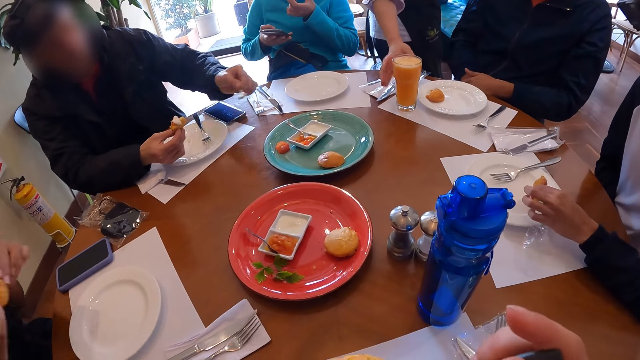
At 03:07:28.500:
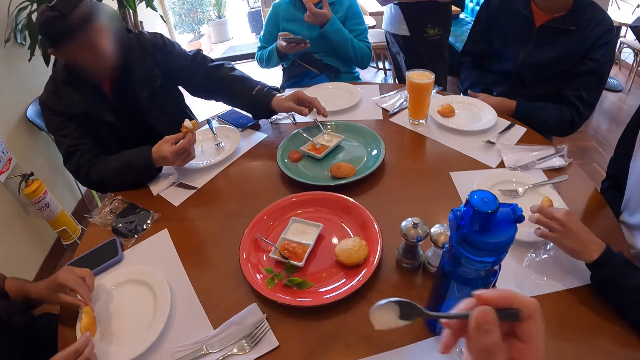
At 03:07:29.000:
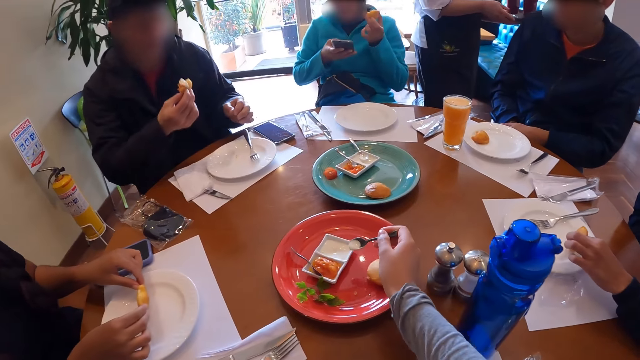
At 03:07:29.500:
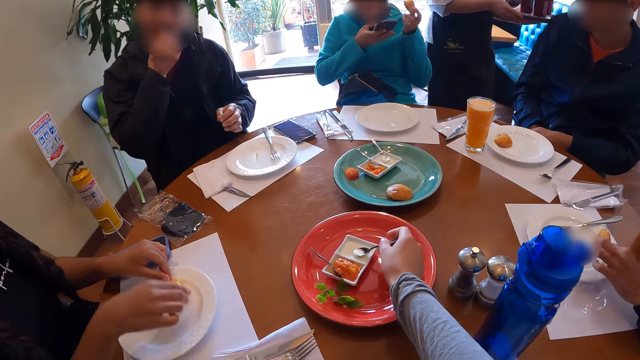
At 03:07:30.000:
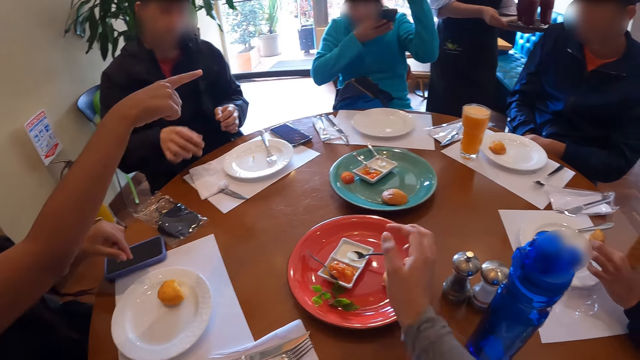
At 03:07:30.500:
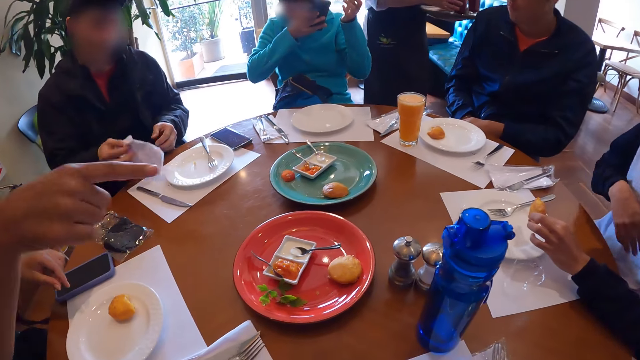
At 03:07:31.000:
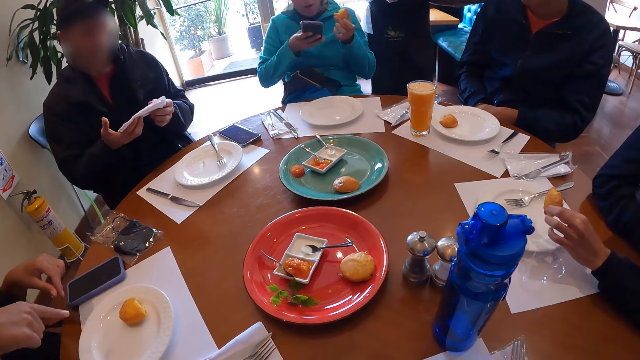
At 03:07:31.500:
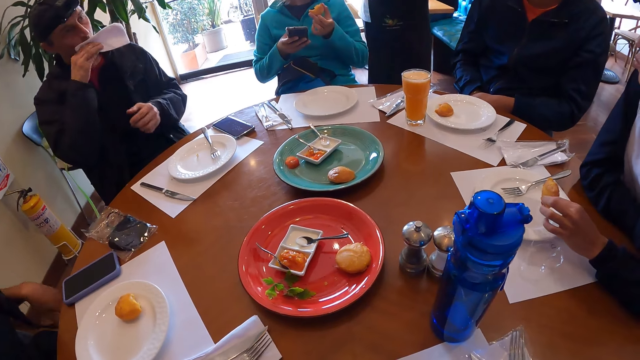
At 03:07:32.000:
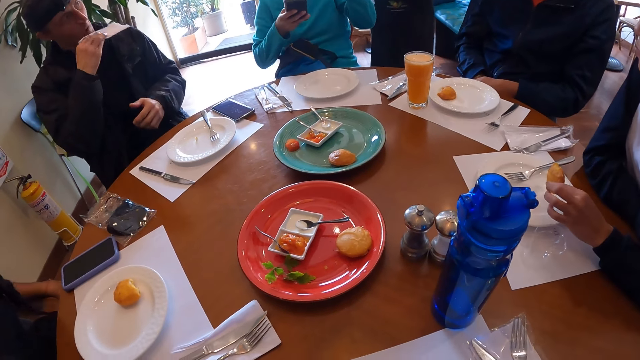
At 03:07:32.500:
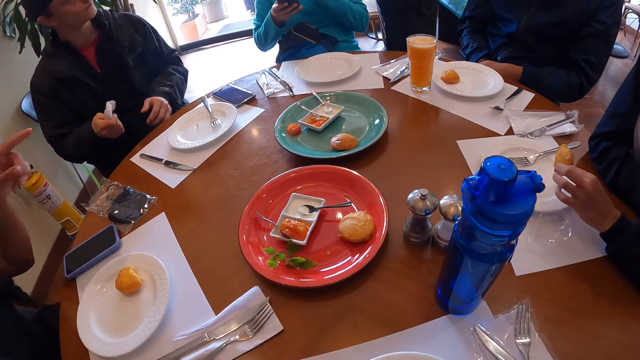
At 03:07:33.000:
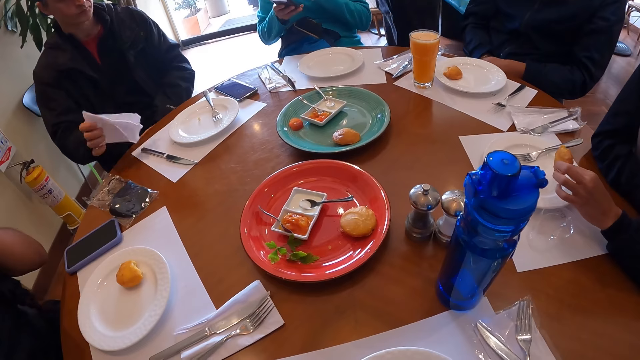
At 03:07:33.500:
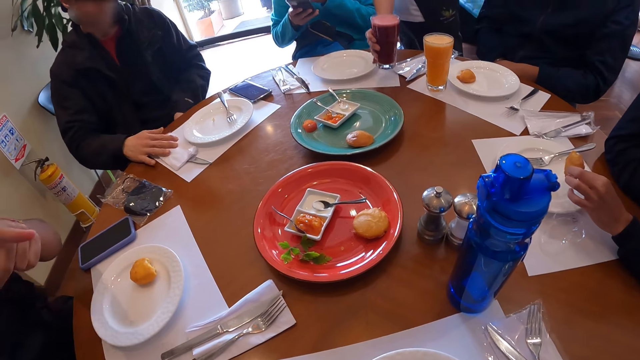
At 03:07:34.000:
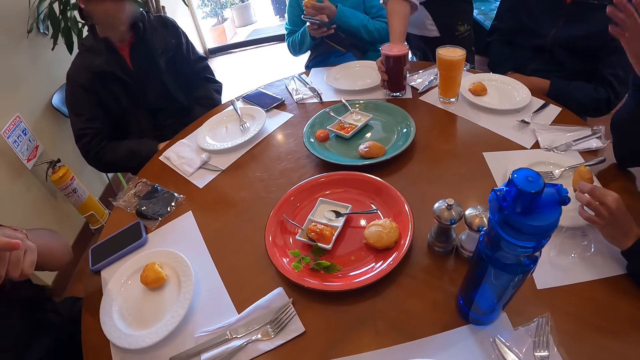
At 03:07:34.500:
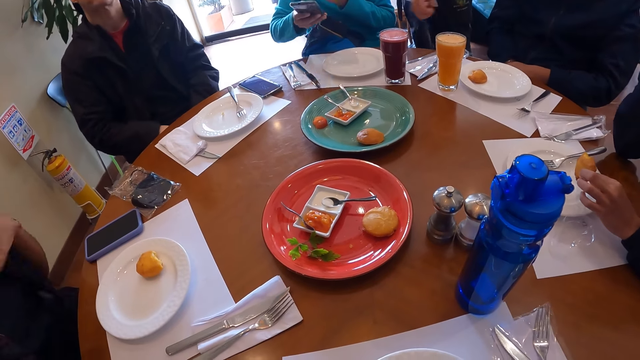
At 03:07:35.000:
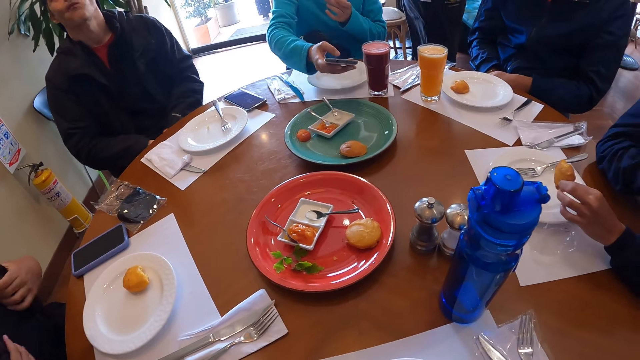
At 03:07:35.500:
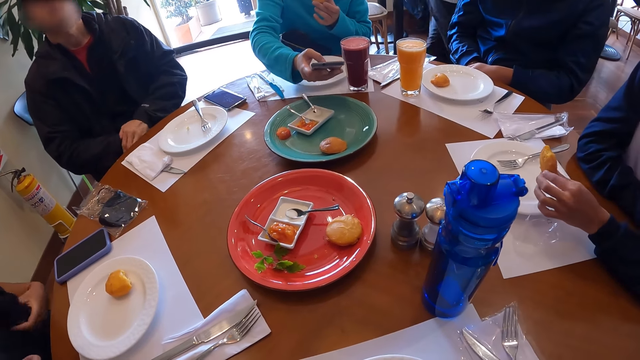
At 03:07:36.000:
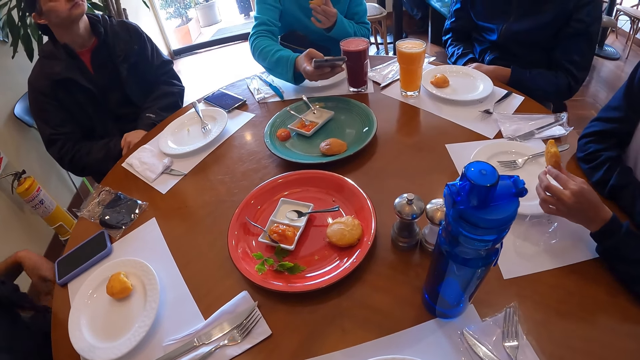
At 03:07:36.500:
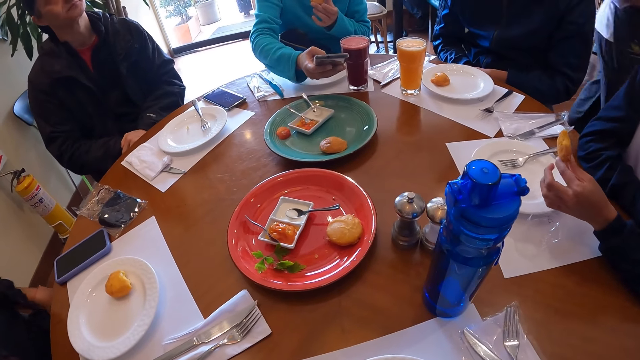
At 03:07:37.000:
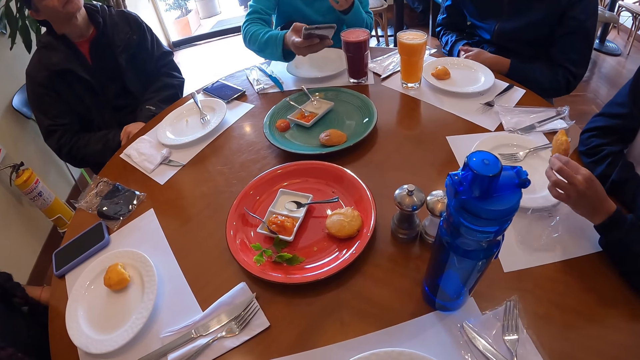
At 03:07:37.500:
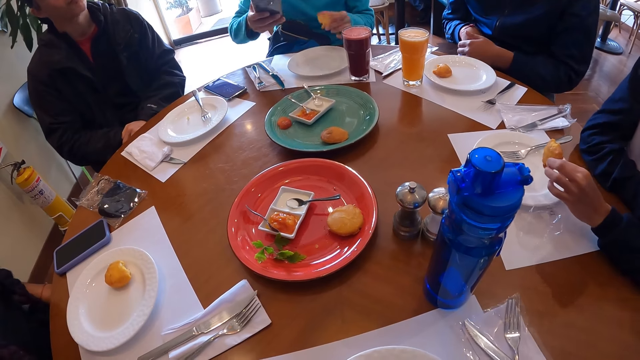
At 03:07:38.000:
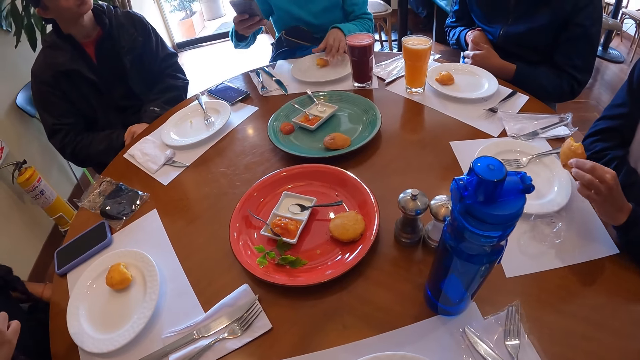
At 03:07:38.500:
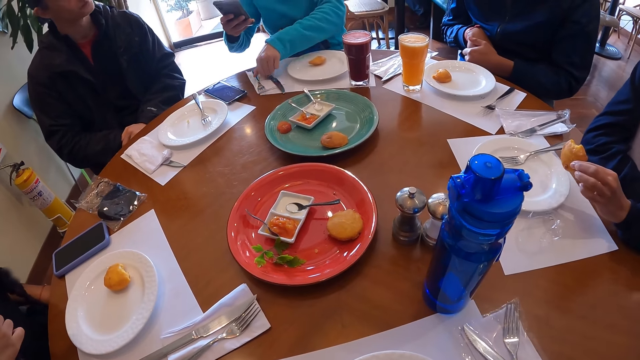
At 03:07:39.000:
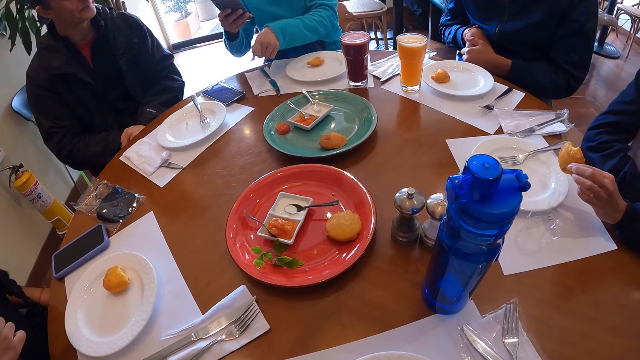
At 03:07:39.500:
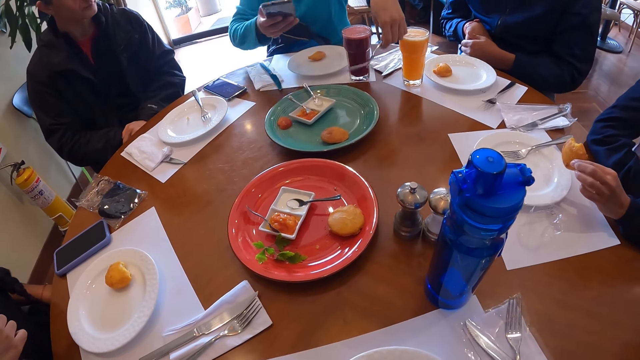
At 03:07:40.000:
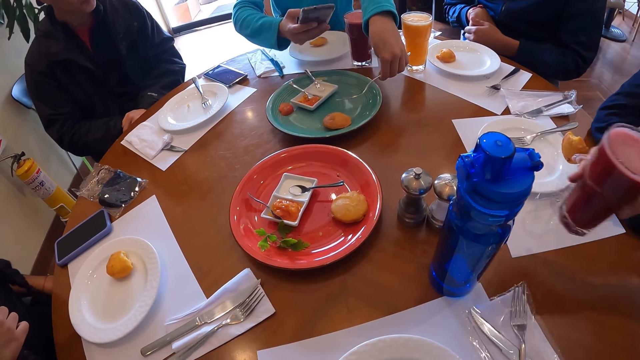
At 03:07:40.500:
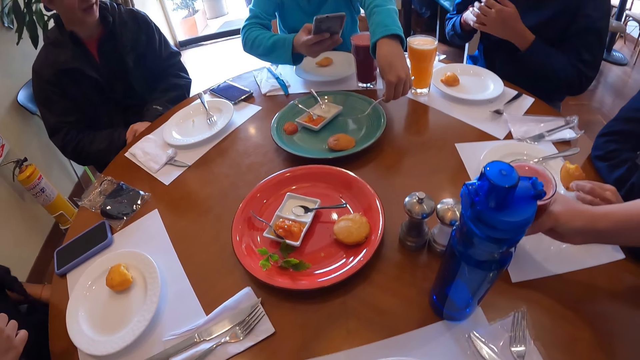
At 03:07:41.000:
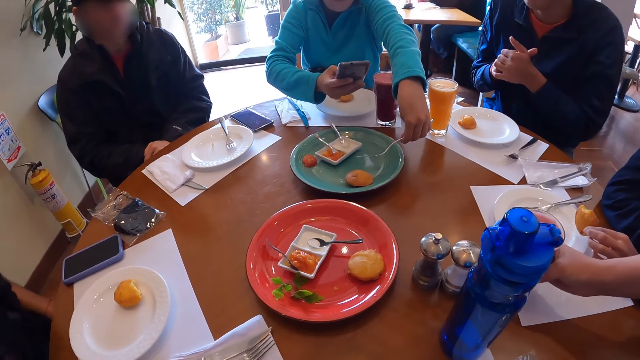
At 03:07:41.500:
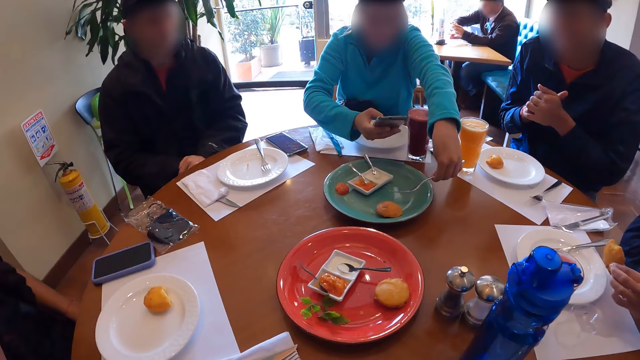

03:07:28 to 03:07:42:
A man puts the spoon on the plate with his left hand. A woman puts the dough ball on the plate with both hands. The camera wearer puts the spoon on the plate with her right hand. The man eats the dough ball in his right hand. The woman points with her right hand. The man takes the paper towel from the table with his right hand, holds the paper towel with both hands and wipes his mouth with the paper towel in his right hand. The woman points with her left hand. The man puts the paper towel on the table with his right hand. A waiter puts a glass of juice on the table with his right hand. The first woman strokes her hair with her left hand. Another woman holds her phone over the plate on the table with her right hand, operates the phone, puts the dough ball on the plate with her left hand, takes a fork or spoon on the table with her left hand, holds the fork over the plate with her left hand and takes a photo with her phone in her right hand. Another man cracks the fingers on his right hand with his left hand. The waiter puts the glass of juice on the table with his right hand.

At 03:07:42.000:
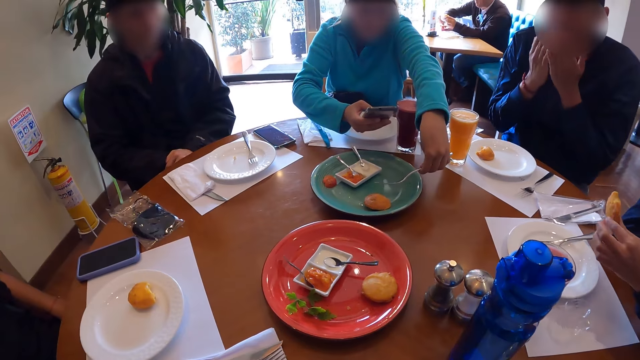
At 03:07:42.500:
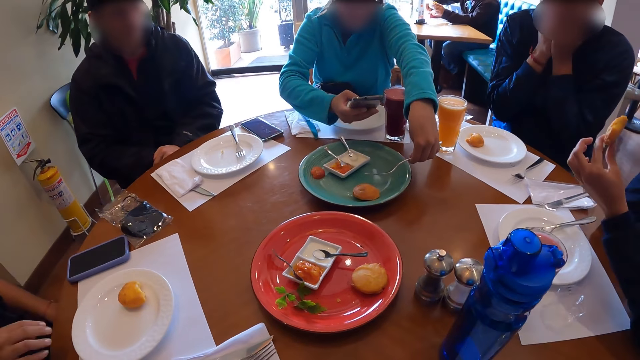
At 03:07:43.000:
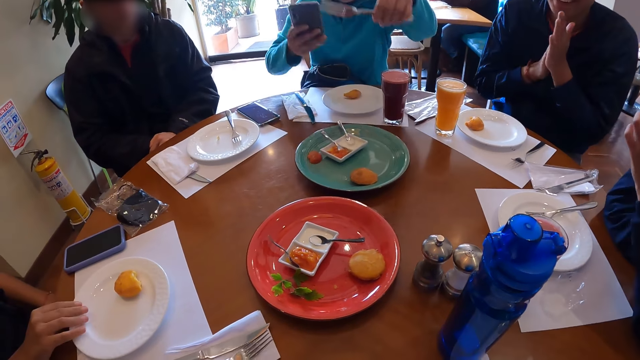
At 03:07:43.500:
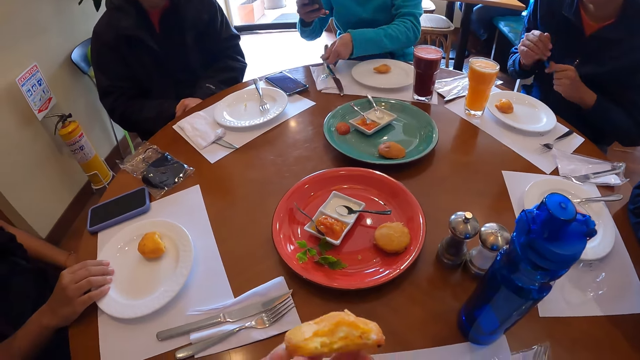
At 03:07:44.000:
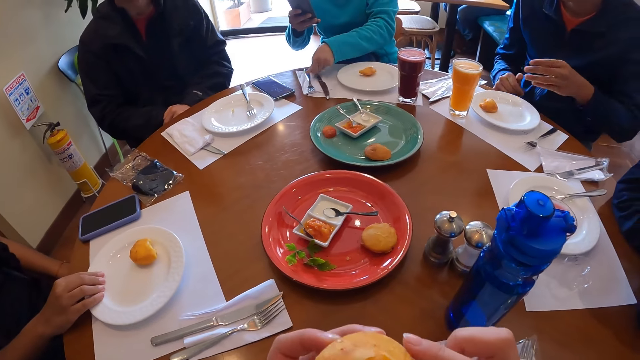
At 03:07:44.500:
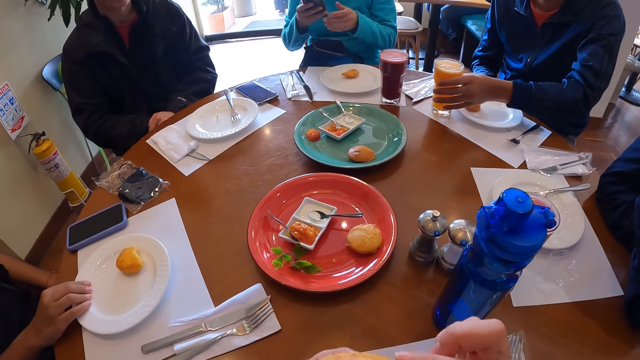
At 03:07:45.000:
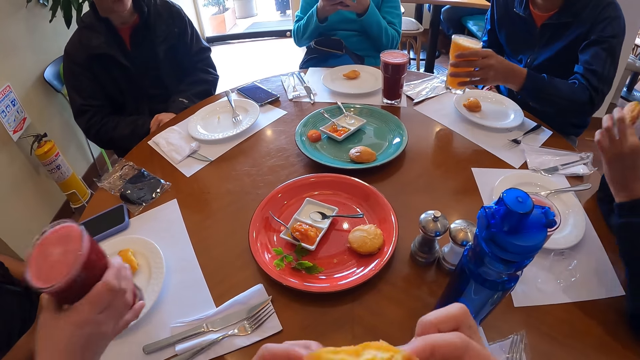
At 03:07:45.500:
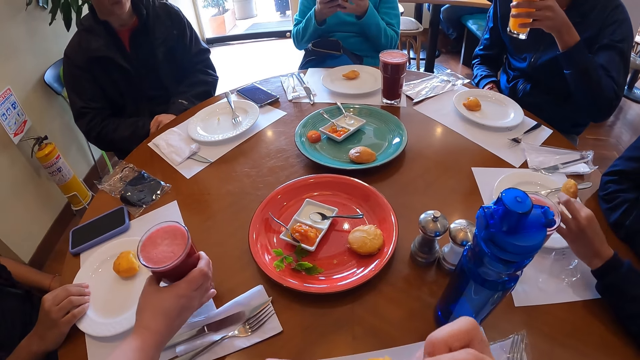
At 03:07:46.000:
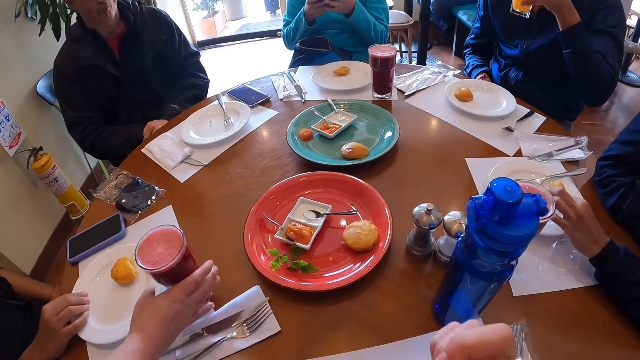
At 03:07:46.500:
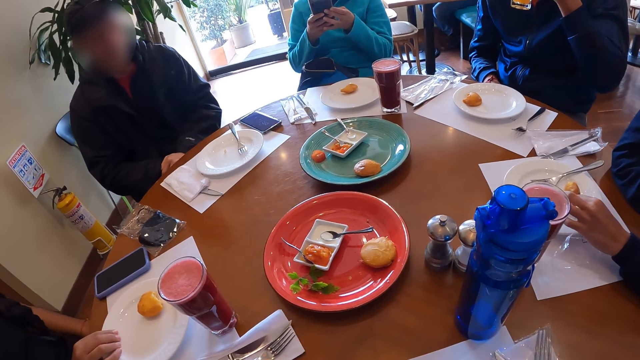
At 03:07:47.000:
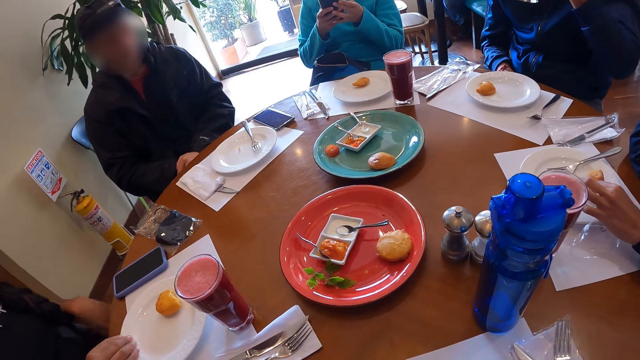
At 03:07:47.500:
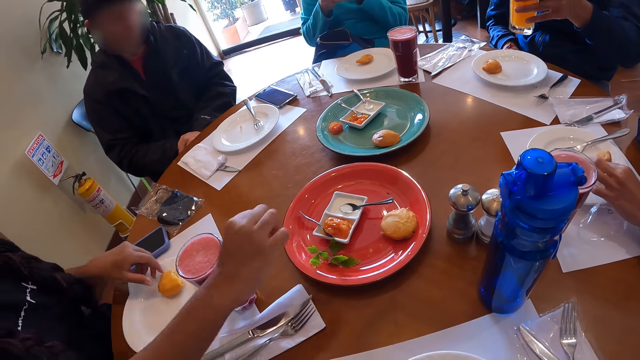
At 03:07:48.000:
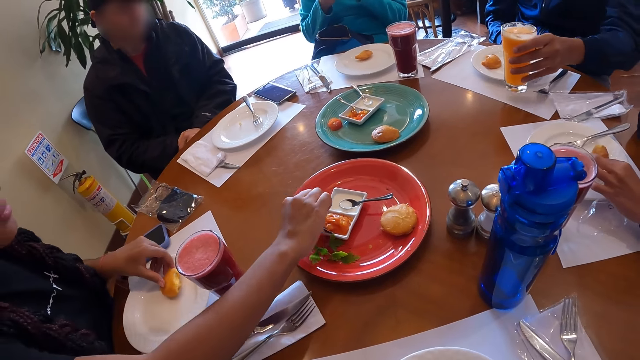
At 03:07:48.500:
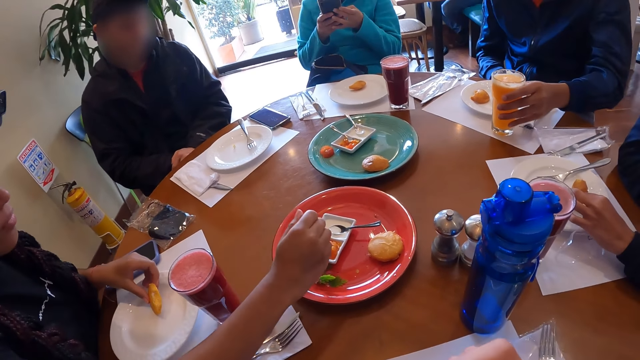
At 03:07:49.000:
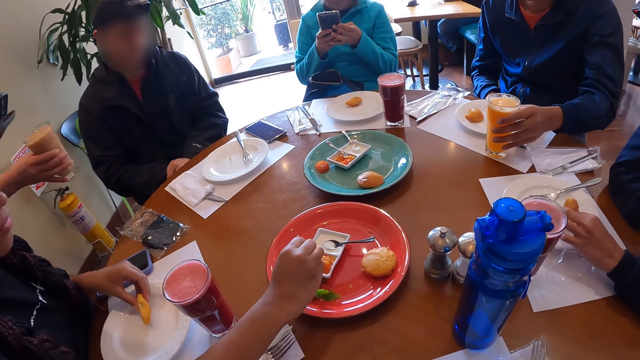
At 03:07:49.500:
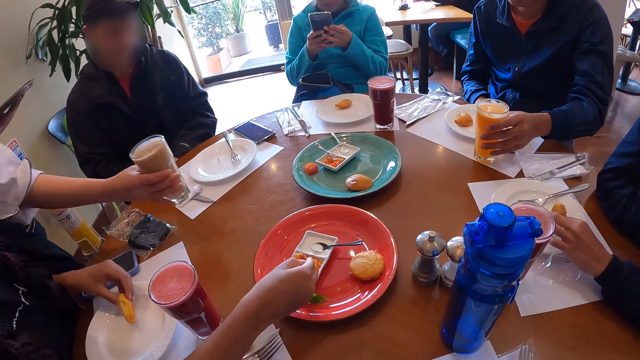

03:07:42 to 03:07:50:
A man puts his hands over his mouth and rubs his hands together. A woman holds the plate on the table with her right hand. Another woman puts the fork or spoon on the table with her left hand. The camera wearer holds the dough ball with both hands. The first woman nudges the plate on the table with her right hand. The man takes the glass of juice from the table with his left hand. The other woman holds her phone with both hands and operates her phone with both hands. A waiter puts the glass of juice on the table with his right hand. The man drinks the juice in the glass in his left hand. The first woman holds the dough ball in the plate with her left hand and takes the spoon on the plate with her right hand. The man puts the glass of juice on the table with his left hand. The first woman scoops baked beans from the plate with the spoon in her right hand.
